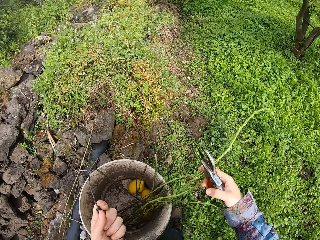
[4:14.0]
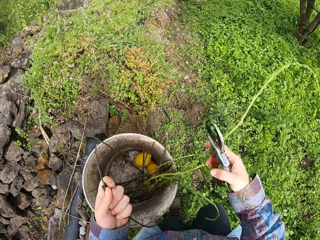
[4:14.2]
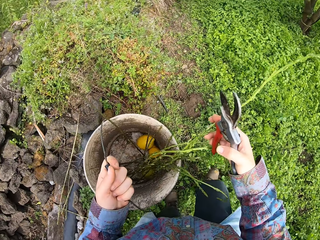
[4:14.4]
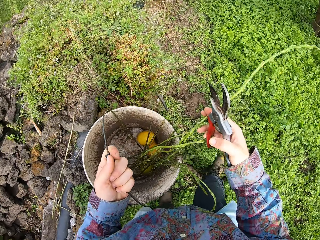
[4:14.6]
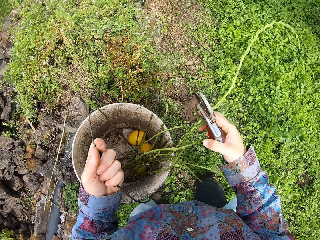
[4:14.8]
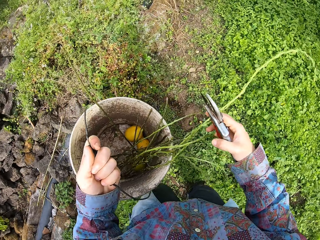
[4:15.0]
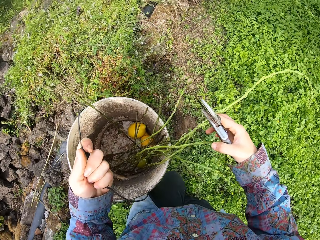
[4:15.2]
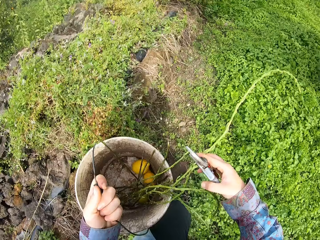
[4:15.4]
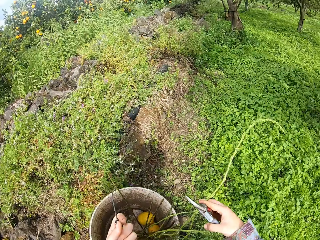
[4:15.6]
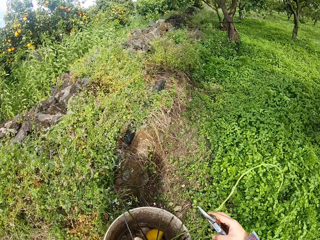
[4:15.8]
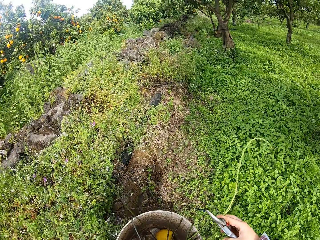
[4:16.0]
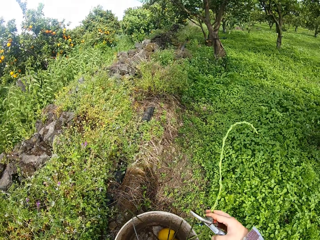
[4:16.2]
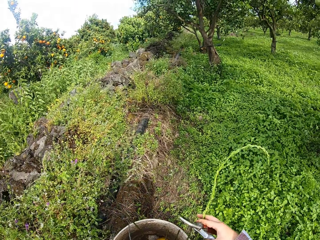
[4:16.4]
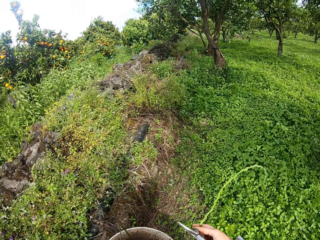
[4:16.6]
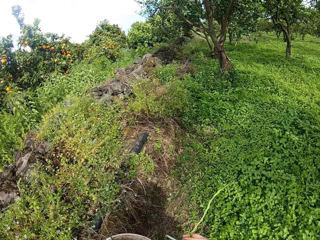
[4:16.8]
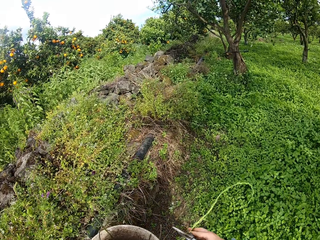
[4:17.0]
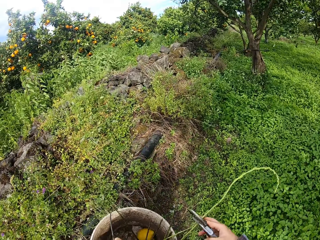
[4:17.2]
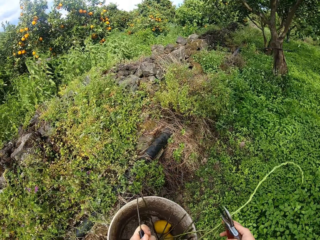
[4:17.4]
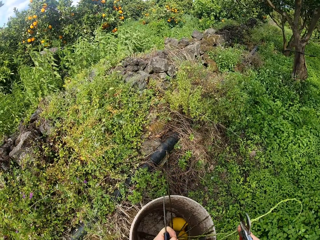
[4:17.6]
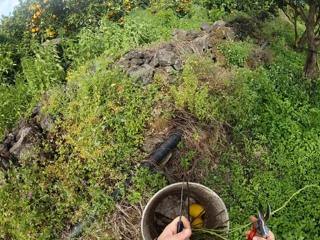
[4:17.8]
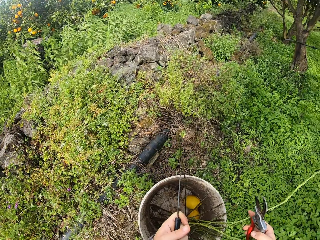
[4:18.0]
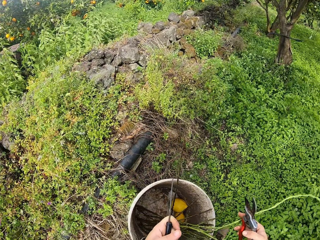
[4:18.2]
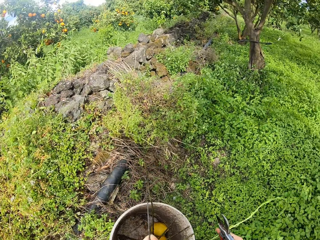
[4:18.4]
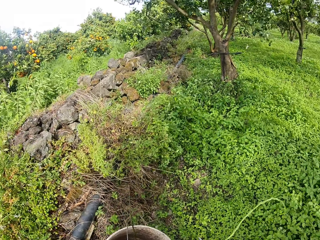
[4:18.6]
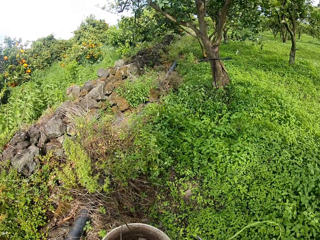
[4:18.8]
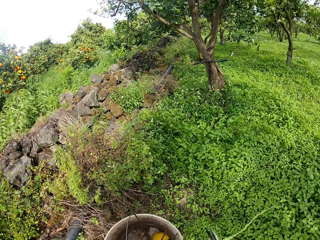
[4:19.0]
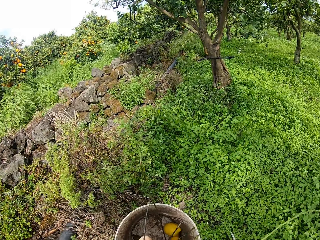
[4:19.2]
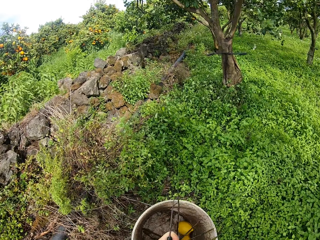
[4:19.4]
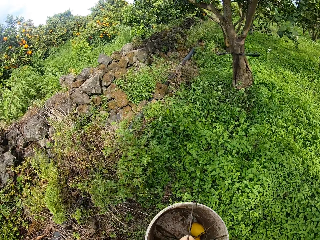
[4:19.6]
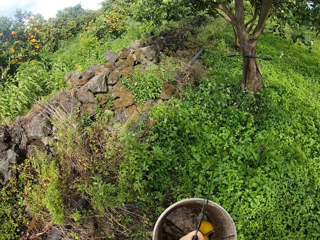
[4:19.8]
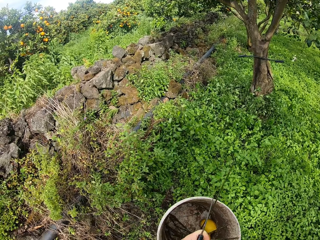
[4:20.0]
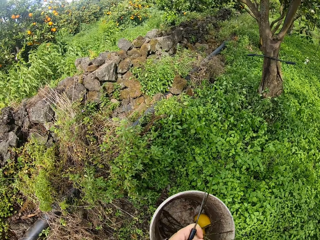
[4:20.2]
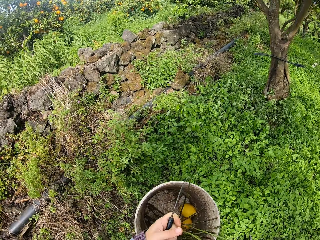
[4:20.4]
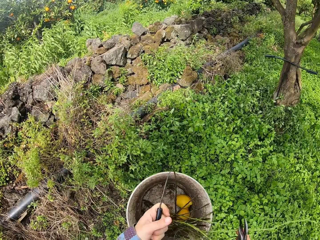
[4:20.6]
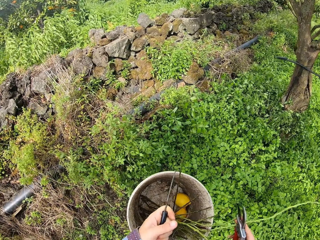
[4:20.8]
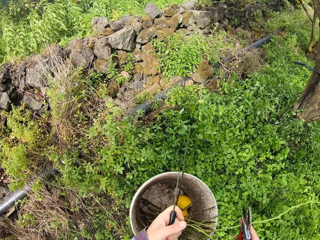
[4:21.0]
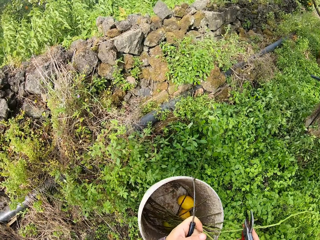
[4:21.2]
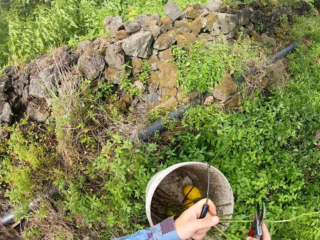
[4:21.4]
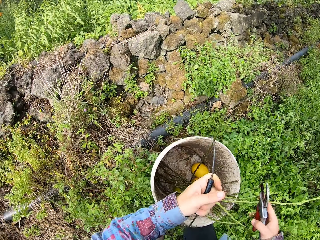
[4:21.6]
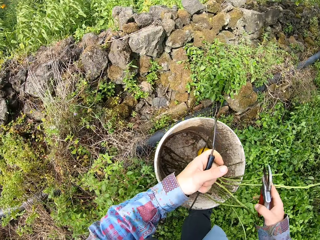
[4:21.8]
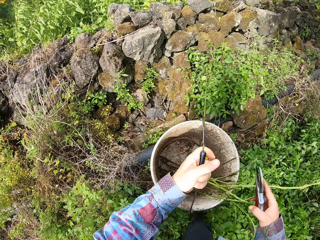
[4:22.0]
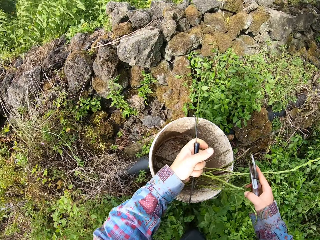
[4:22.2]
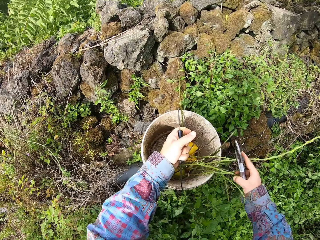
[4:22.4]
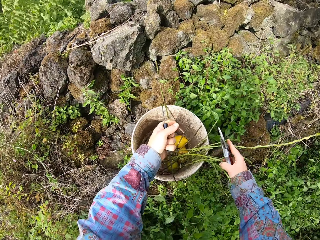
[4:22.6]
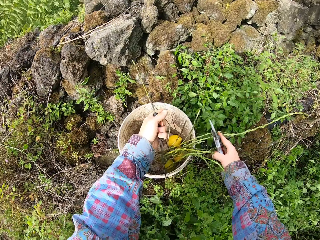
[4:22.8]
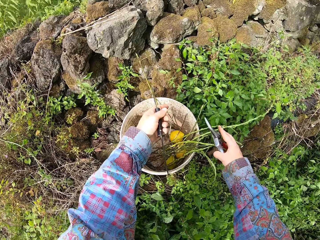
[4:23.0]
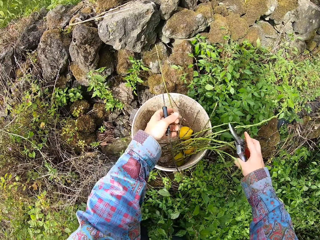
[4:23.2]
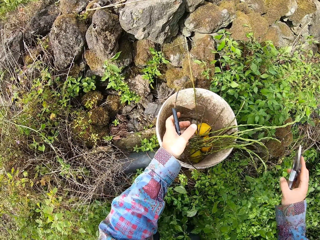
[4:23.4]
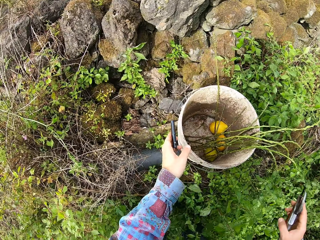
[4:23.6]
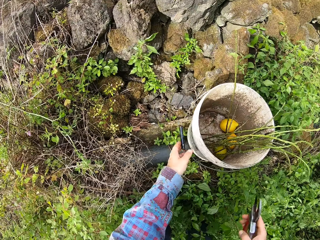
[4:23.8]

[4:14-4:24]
The camera wearer holds a plant in the bucket with his right hand. He drops the bucket in his left hand.

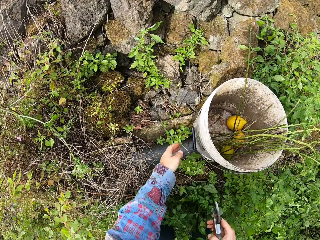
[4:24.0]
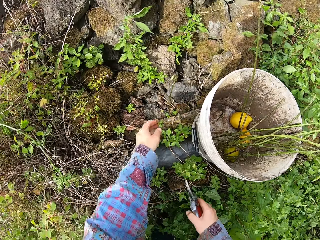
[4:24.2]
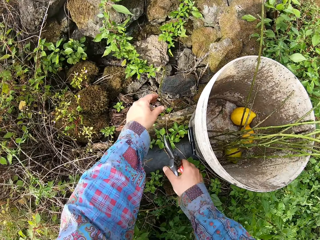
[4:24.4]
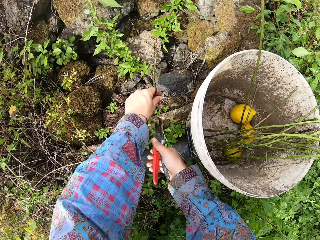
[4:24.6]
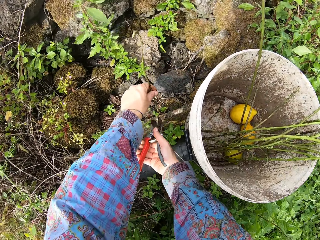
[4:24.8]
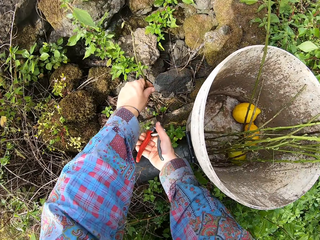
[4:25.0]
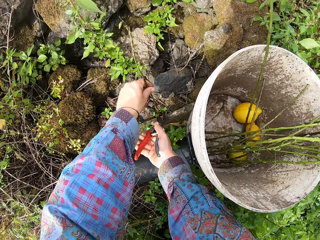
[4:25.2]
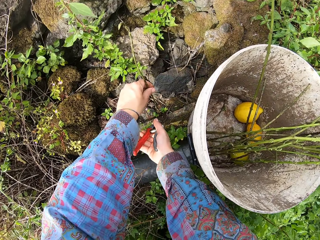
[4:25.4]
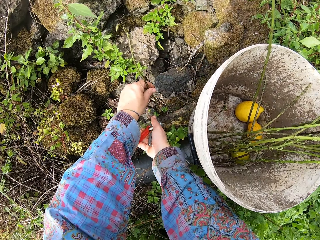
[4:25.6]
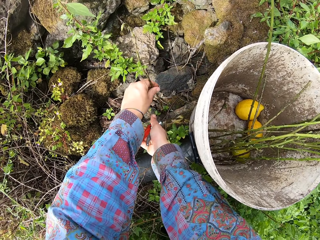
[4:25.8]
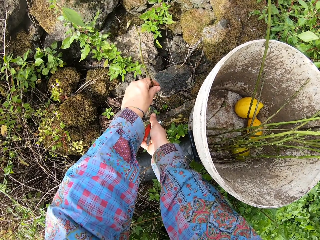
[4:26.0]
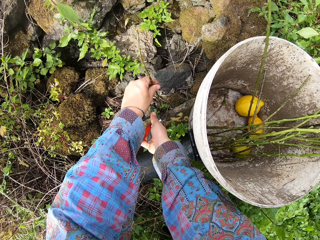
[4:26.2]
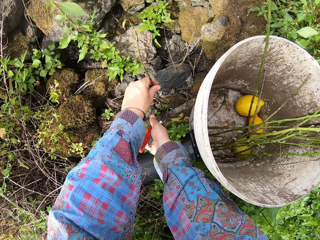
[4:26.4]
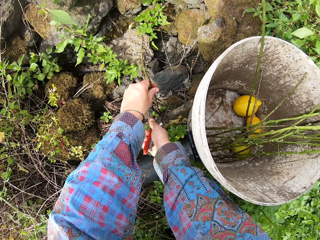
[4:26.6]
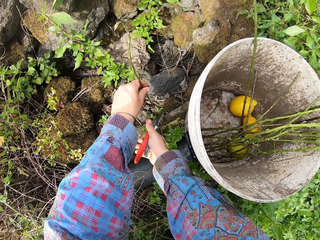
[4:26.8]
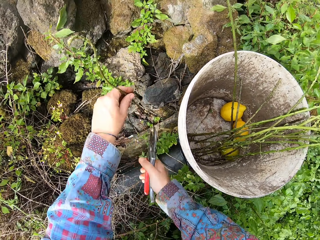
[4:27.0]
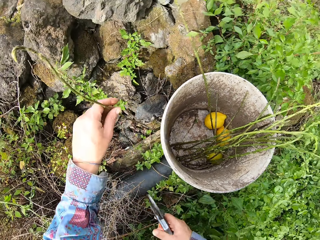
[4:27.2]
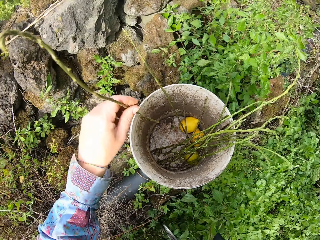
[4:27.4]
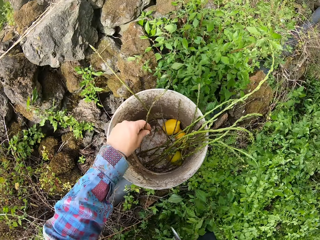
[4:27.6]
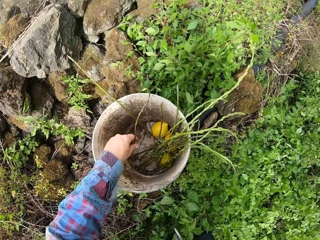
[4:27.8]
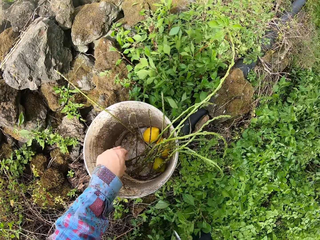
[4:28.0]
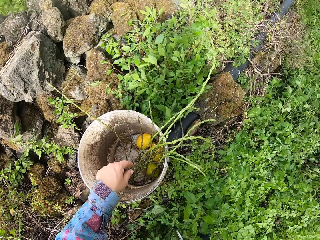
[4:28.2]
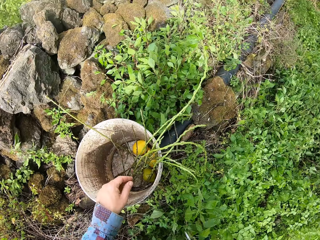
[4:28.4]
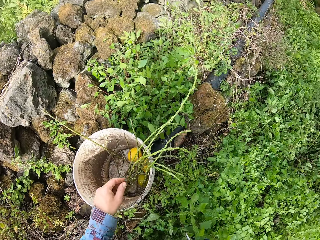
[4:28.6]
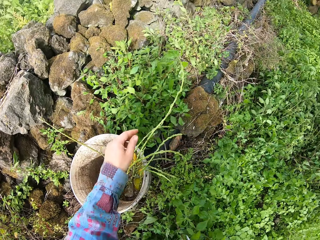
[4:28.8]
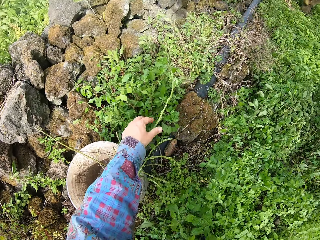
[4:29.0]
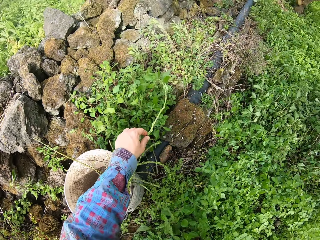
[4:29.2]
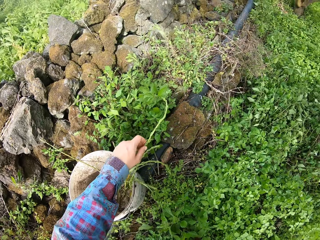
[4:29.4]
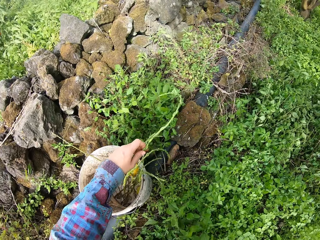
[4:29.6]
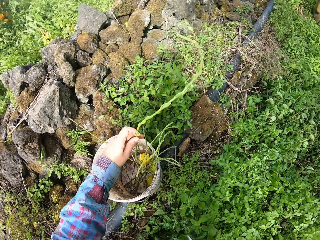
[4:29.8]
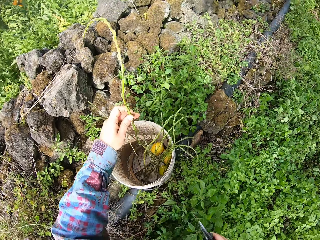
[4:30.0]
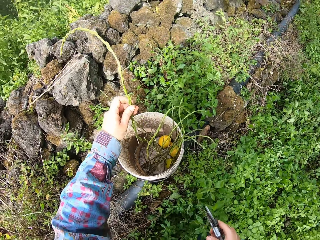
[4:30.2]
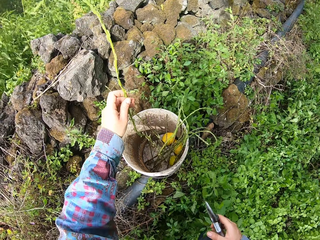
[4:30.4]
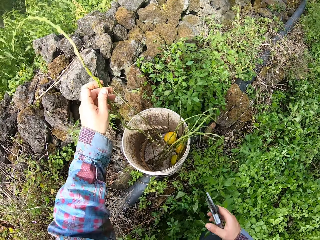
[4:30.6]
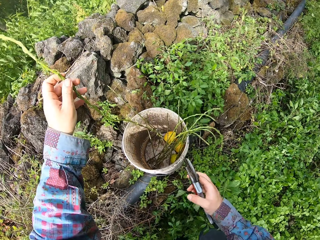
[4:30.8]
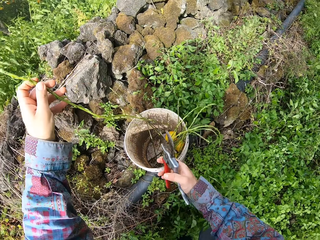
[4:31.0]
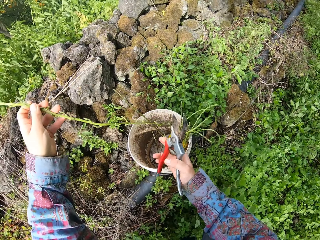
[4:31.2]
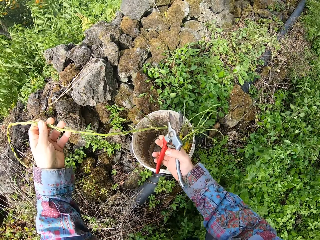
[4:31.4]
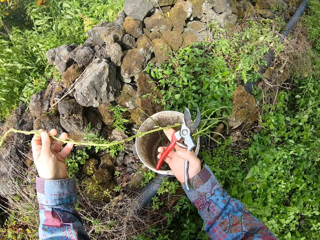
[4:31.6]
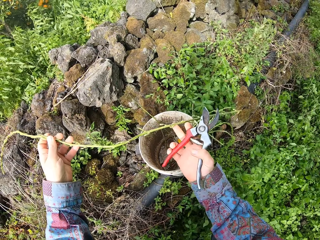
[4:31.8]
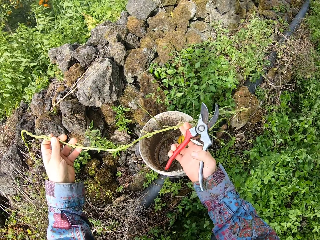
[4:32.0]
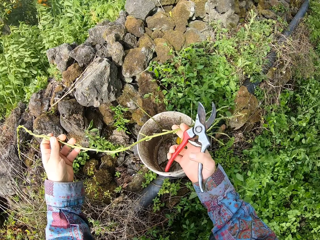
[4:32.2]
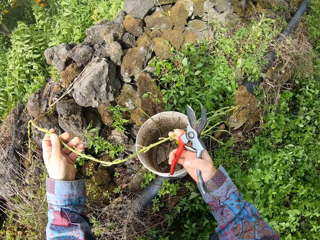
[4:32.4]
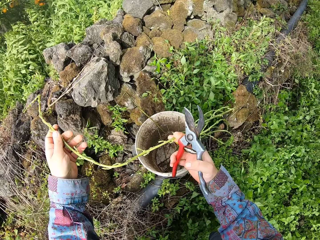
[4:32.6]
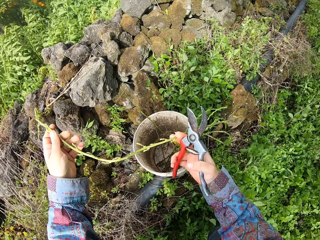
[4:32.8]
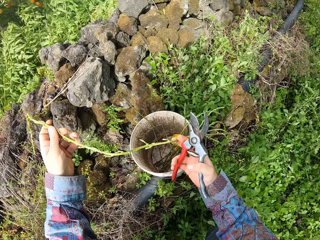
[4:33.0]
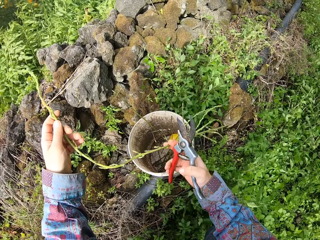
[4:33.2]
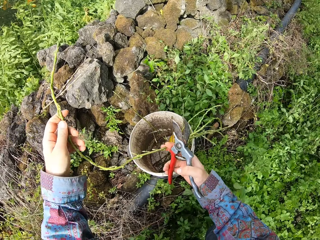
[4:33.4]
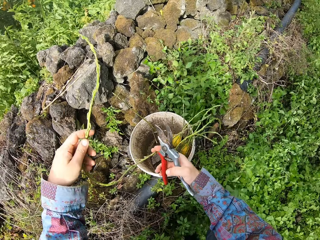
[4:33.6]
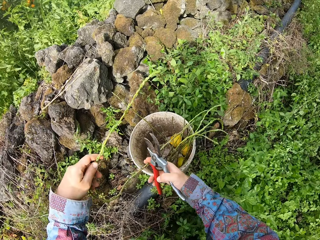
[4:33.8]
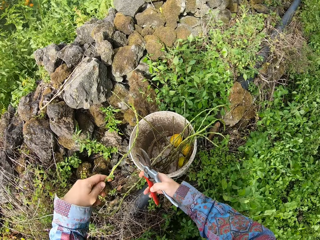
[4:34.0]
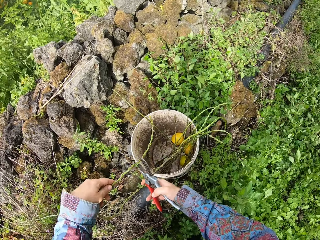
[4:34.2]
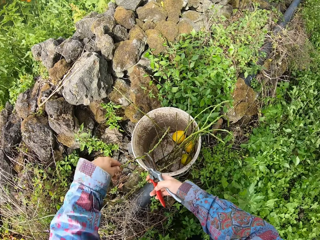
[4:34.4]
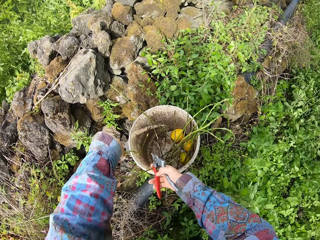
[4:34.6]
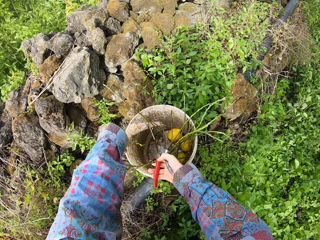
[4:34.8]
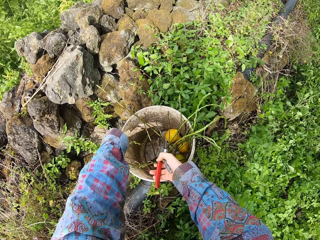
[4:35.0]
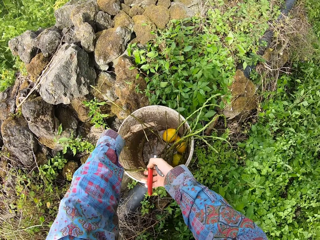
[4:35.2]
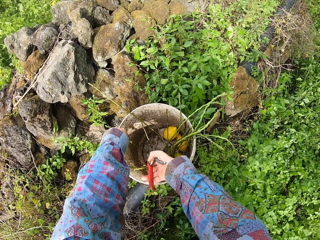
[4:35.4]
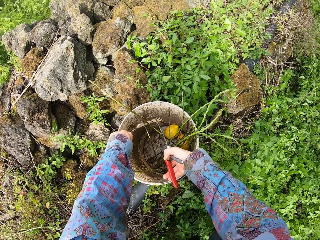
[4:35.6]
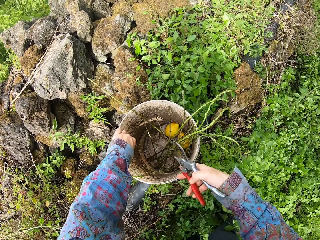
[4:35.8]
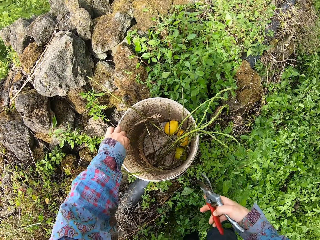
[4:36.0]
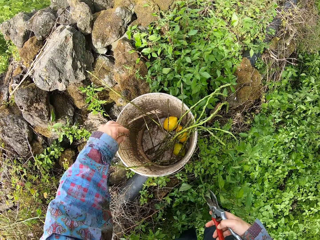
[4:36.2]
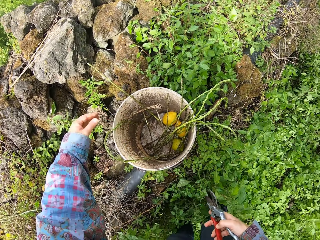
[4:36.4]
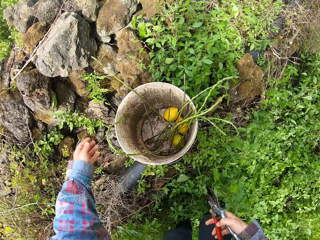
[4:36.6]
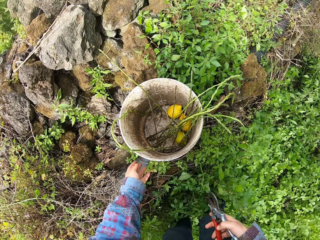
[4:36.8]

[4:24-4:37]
The camera wearer picks another plant with his left hand. He holds the plant. He cuts the plant with a pair of pruners in his right hand. He drops the plant in his left hand in the bucket. He picks a plant with his left hand from the bucket. He adjusts the plant with both hands. He folds the plant. He puts the plant in the bucket with both hands.
